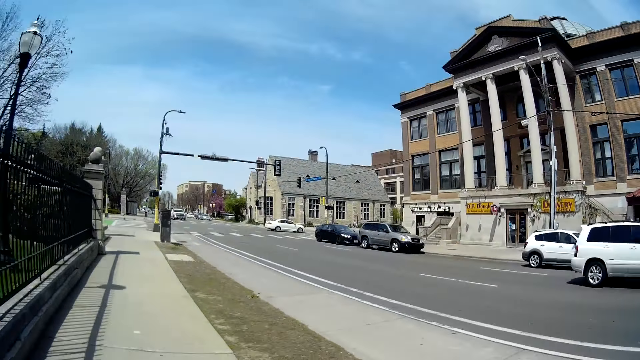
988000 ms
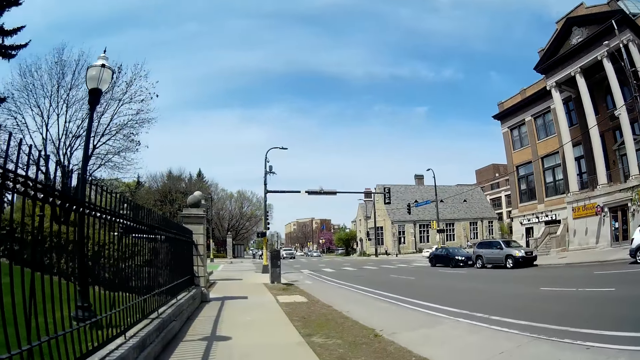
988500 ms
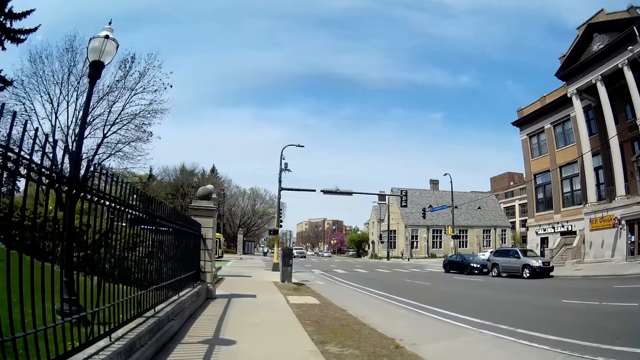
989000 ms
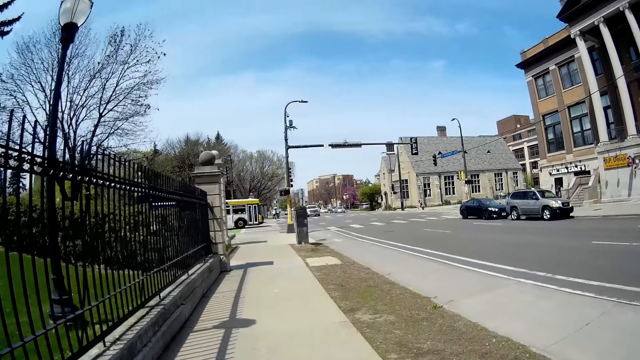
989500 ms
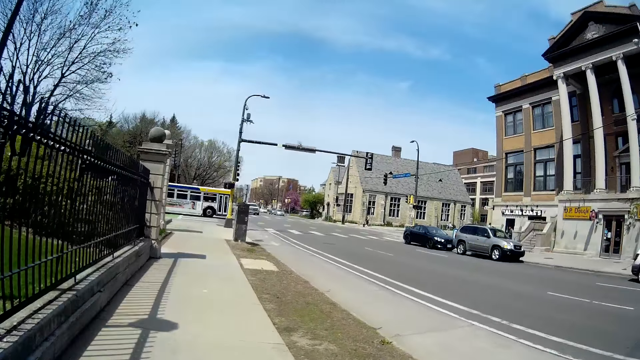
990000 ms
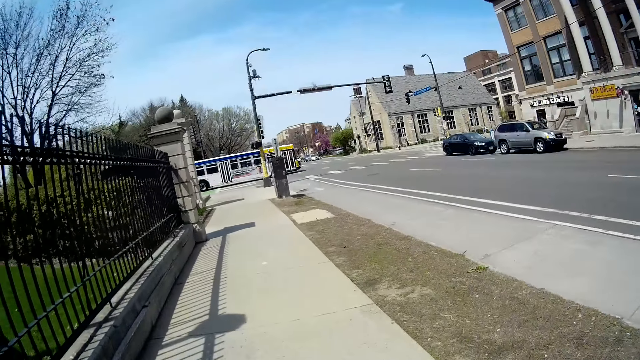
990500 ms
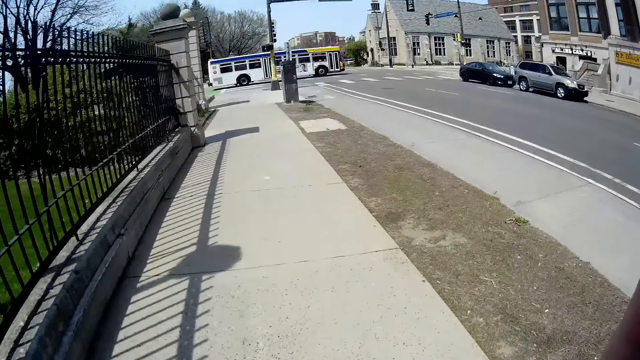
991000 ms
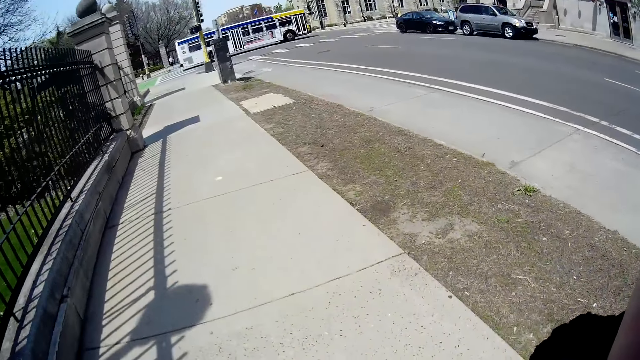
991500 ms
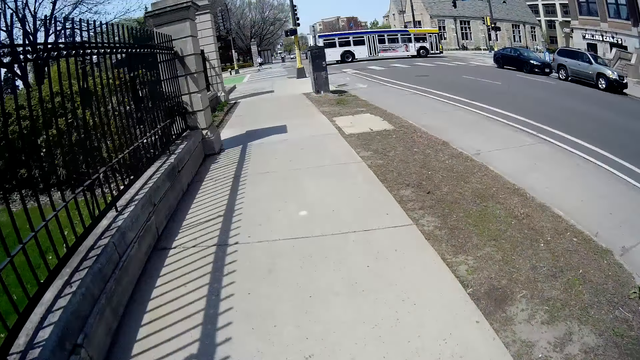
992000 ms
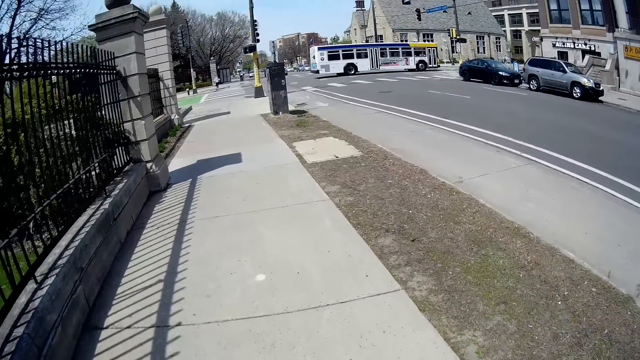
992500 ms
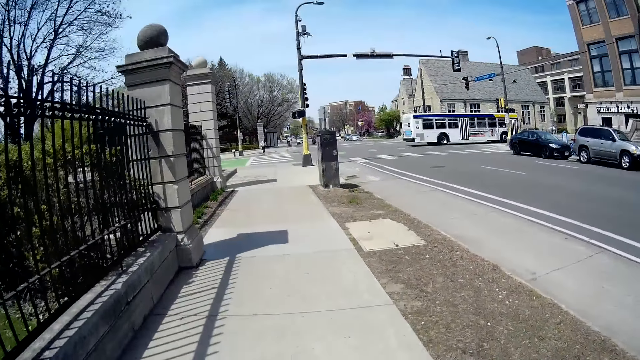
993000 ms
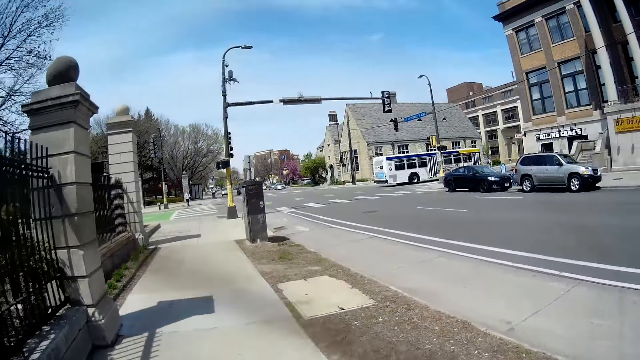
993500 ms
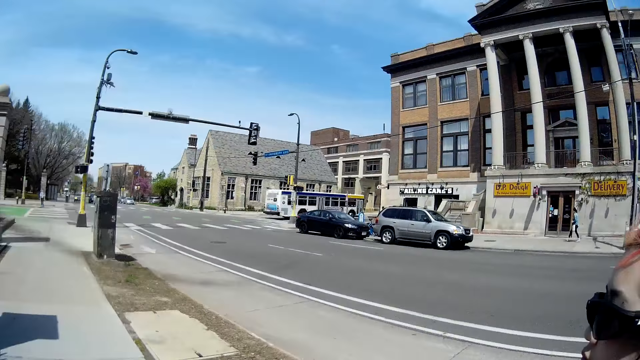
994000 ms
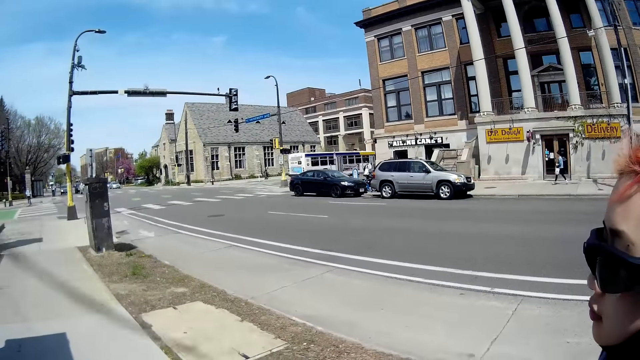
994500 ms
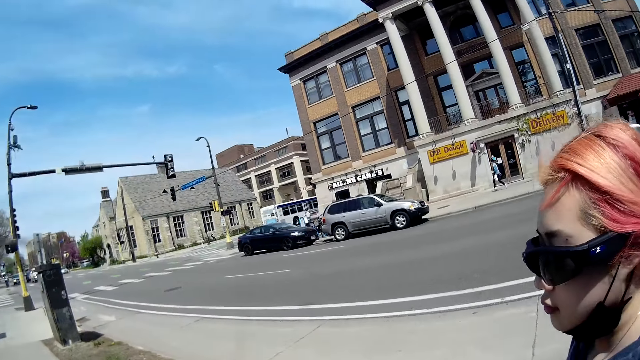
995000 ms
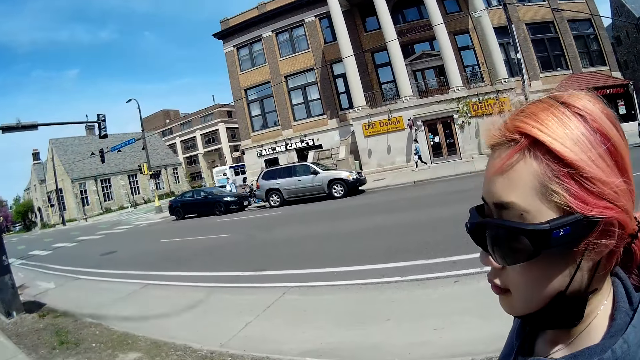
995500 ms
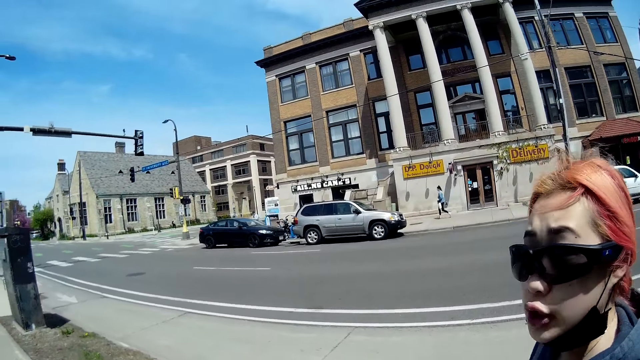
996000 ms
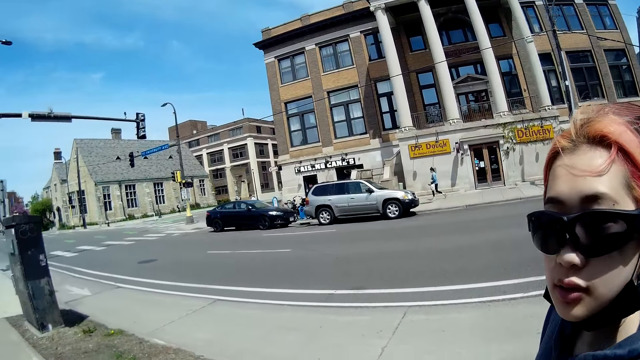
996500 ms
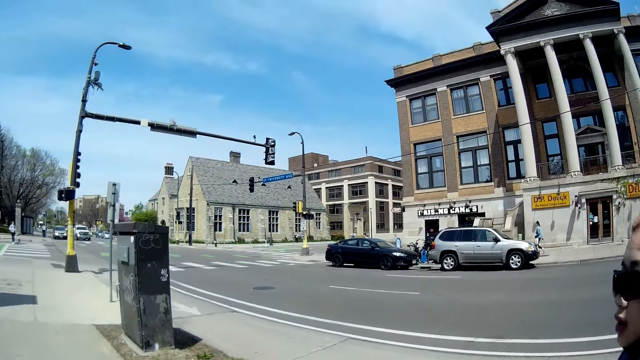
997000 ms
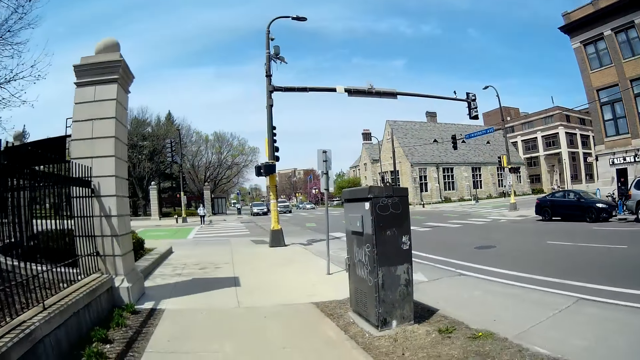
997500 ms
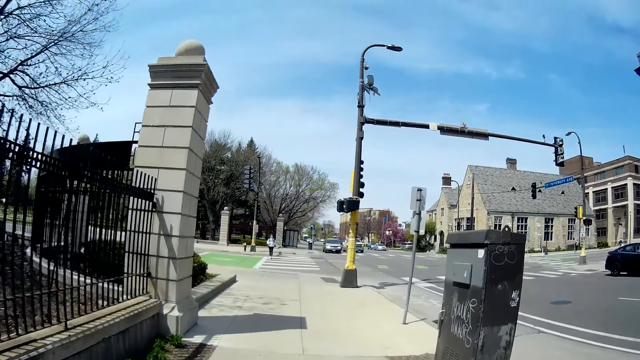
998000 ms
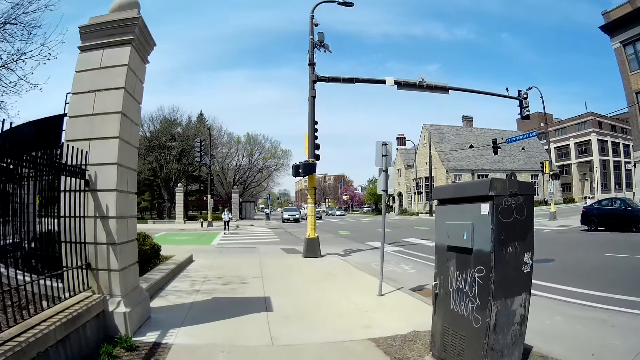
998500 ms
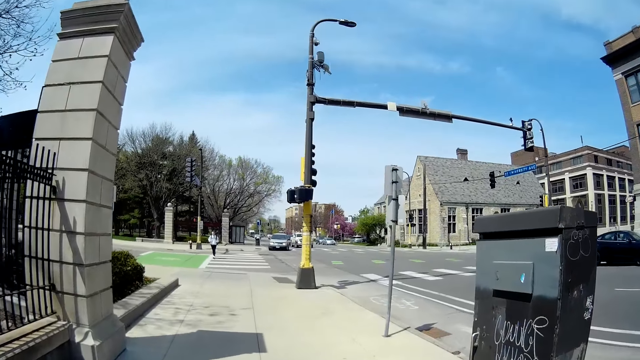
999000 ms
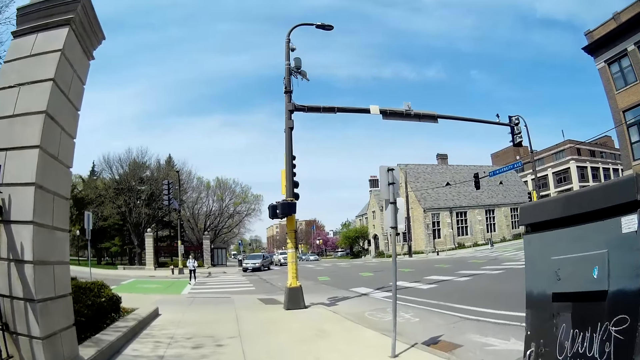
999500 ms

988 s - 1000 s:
A lady walks beside the camera wearer.

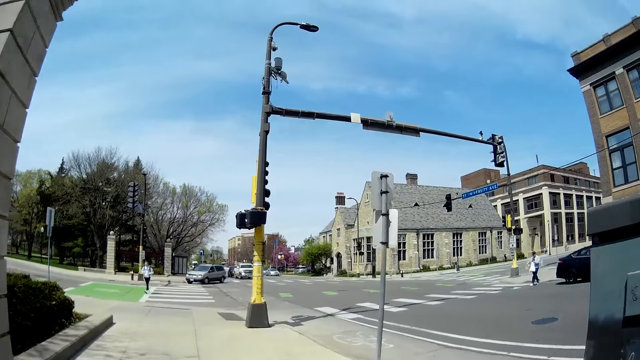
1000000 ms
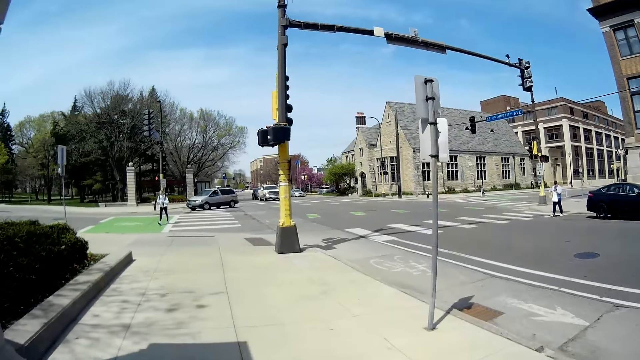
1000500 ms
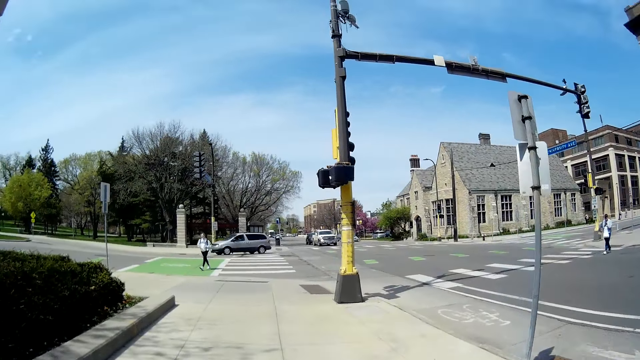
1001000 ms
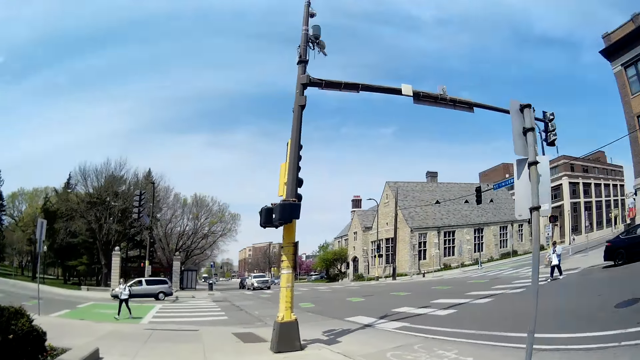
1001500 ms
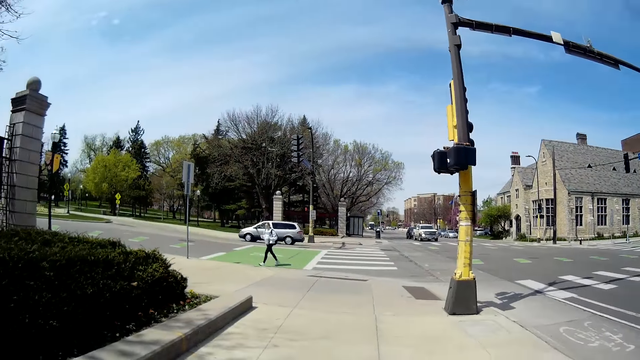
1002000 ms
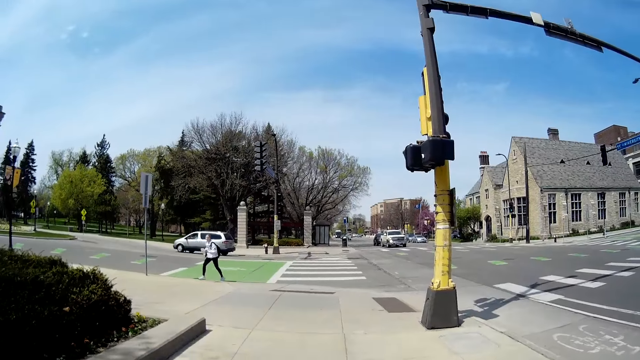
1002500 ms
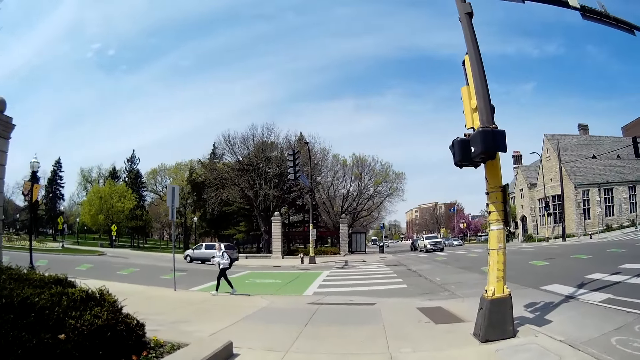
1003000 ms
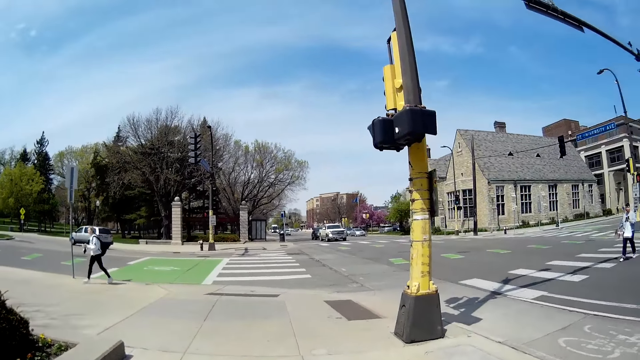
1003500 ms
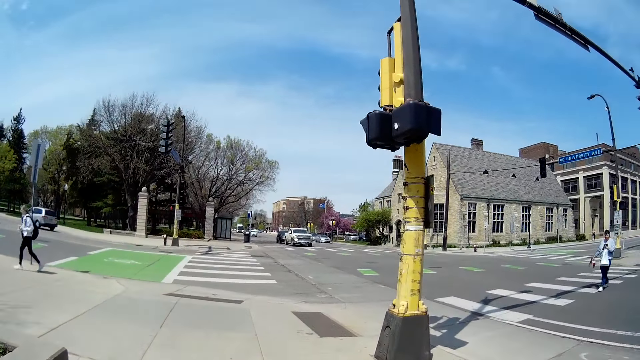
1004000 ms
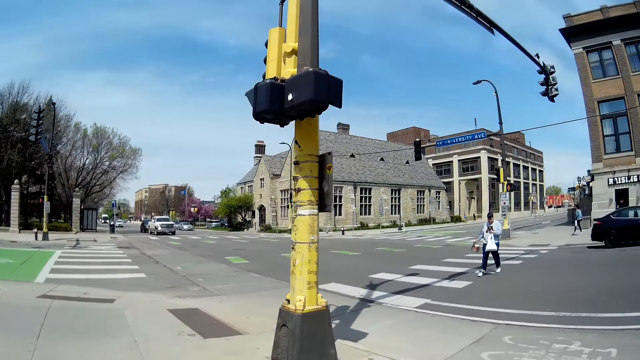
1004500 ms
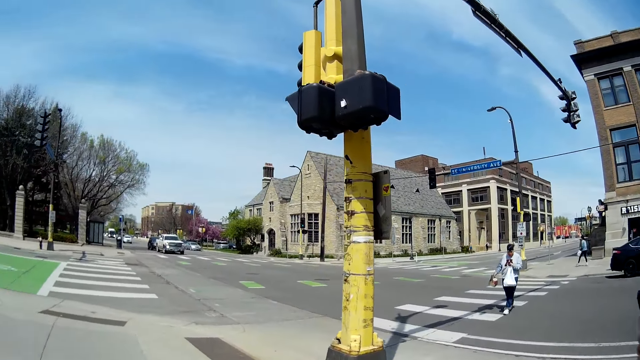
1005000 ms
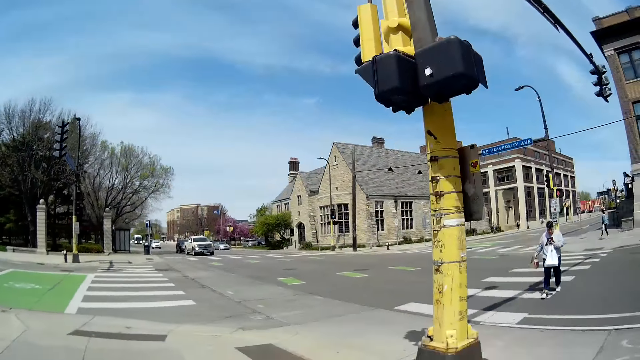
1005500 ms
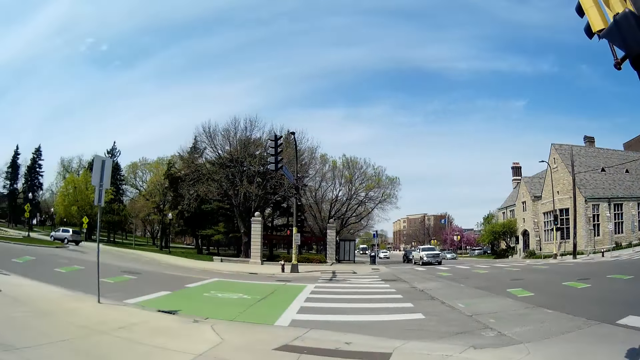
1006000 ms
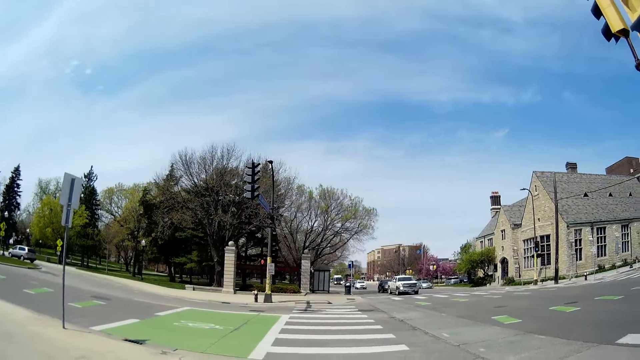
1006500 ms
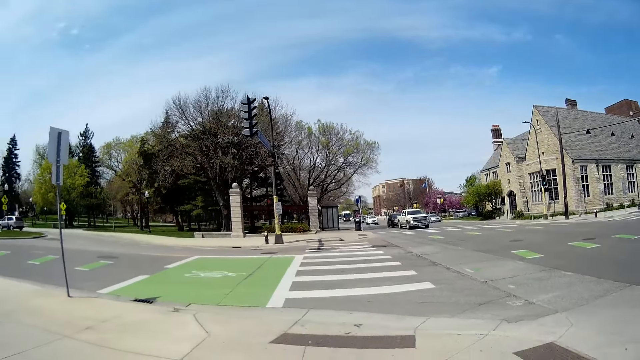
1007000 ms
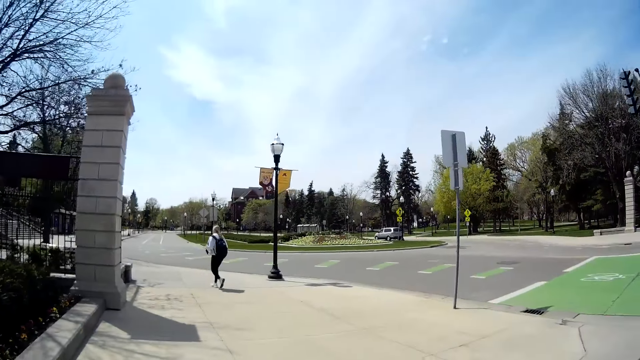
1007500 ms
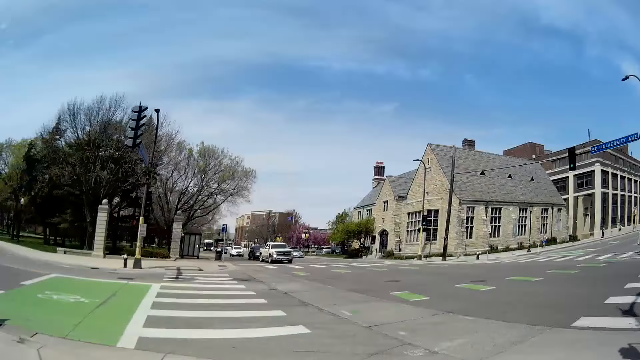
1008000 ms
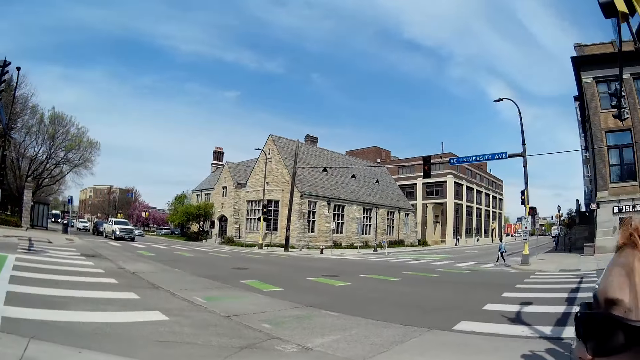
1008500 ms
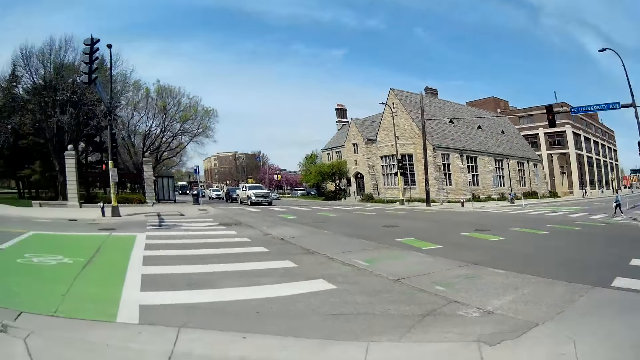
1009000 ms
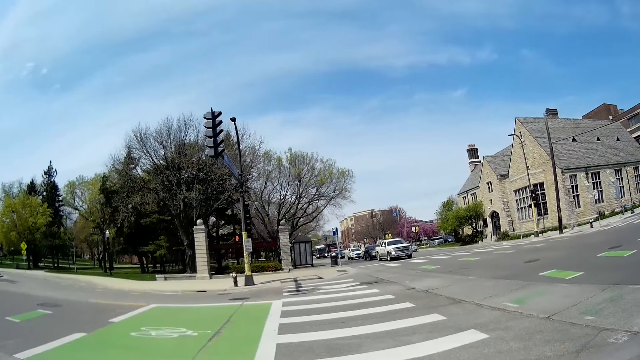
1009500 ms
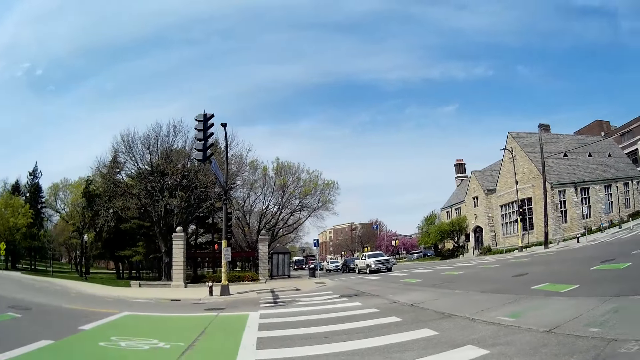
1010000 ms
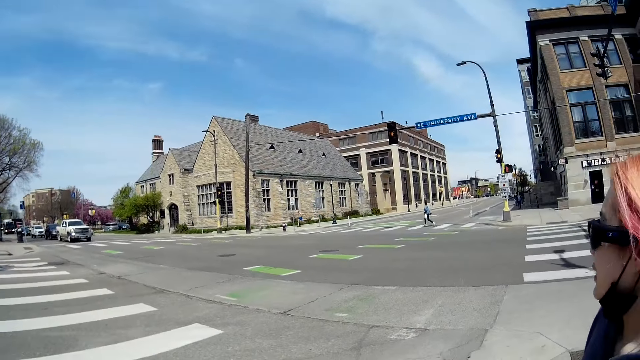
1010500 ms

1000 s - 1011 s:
A lady walks beside the camera wearer.
